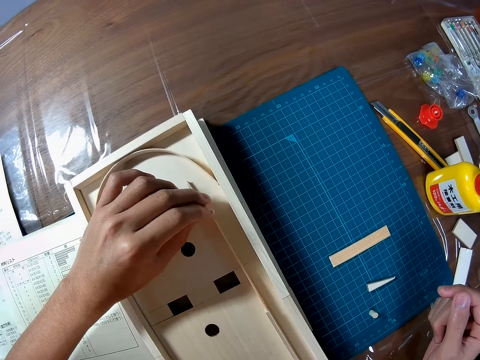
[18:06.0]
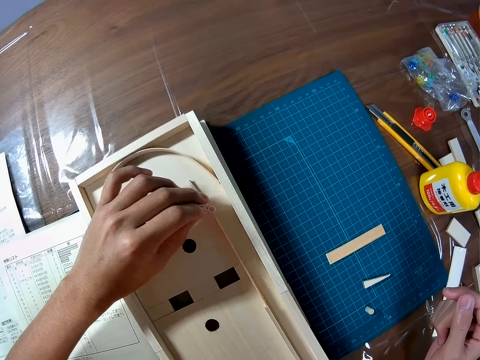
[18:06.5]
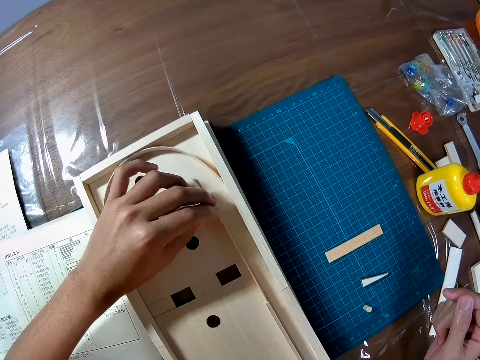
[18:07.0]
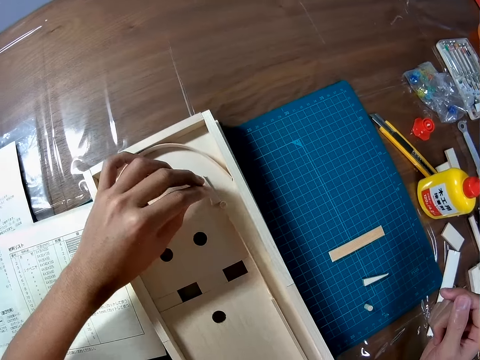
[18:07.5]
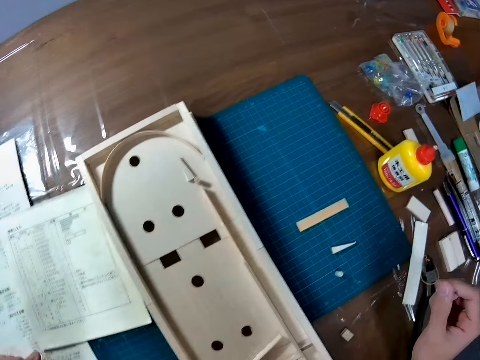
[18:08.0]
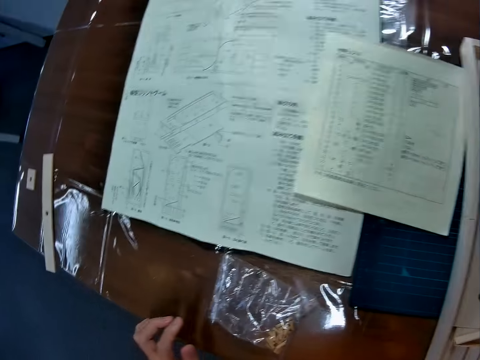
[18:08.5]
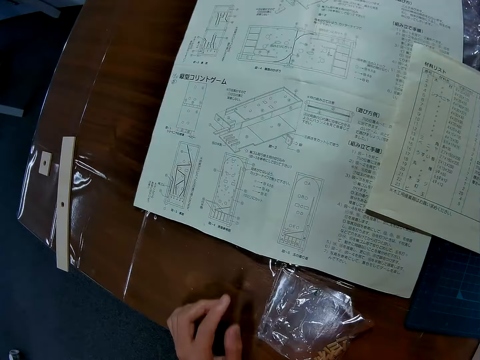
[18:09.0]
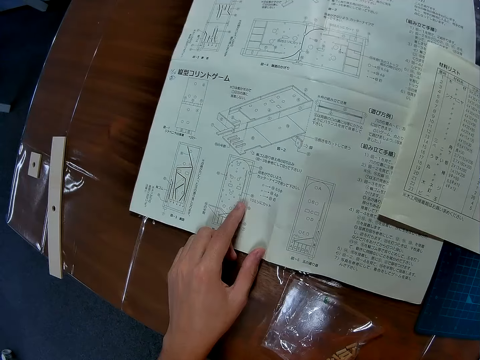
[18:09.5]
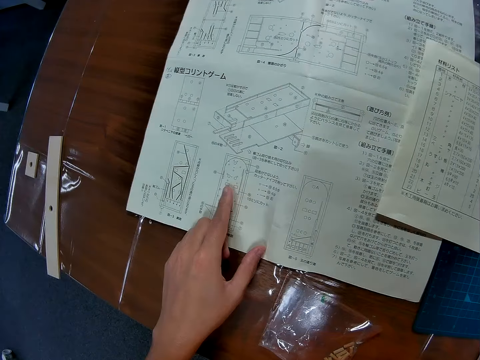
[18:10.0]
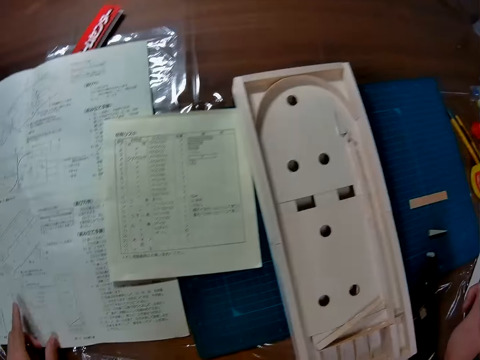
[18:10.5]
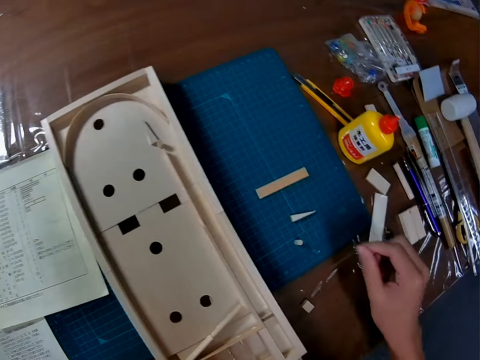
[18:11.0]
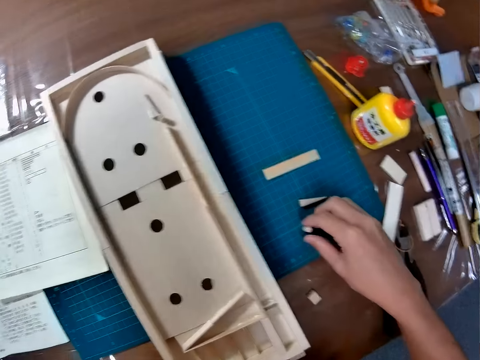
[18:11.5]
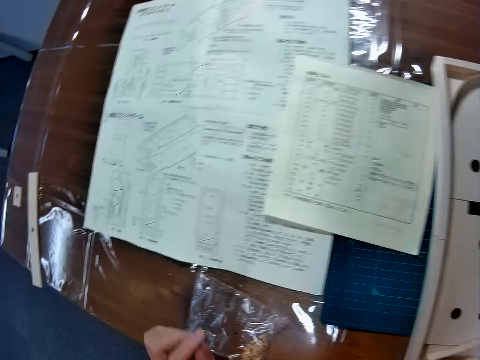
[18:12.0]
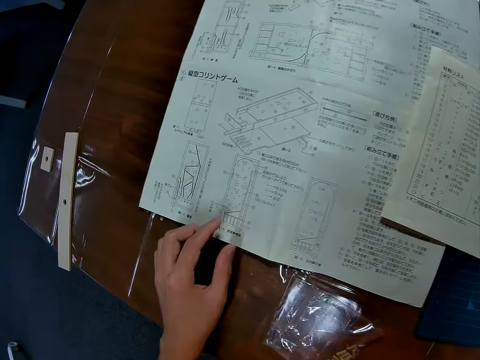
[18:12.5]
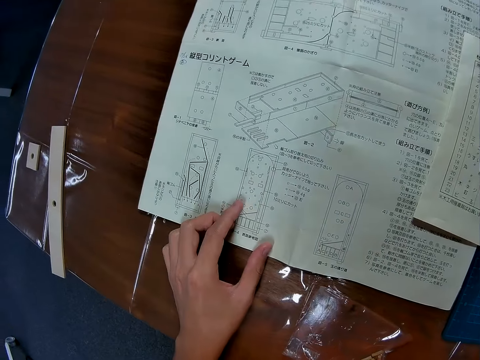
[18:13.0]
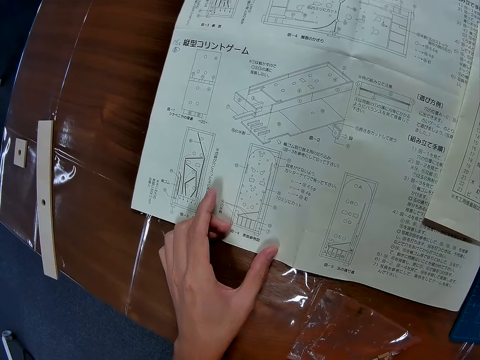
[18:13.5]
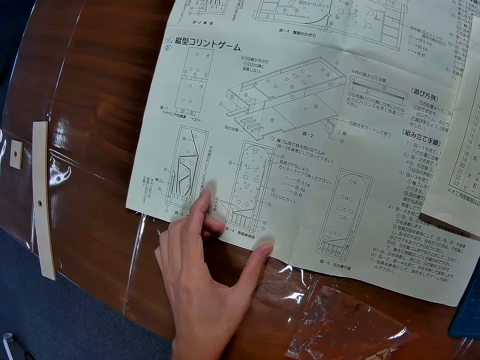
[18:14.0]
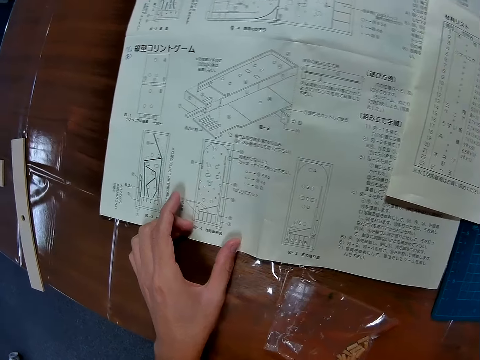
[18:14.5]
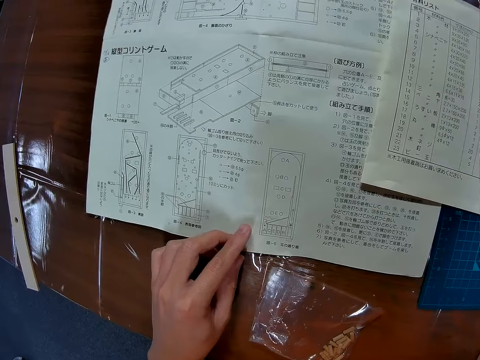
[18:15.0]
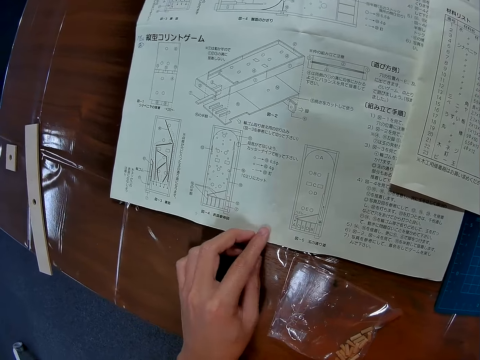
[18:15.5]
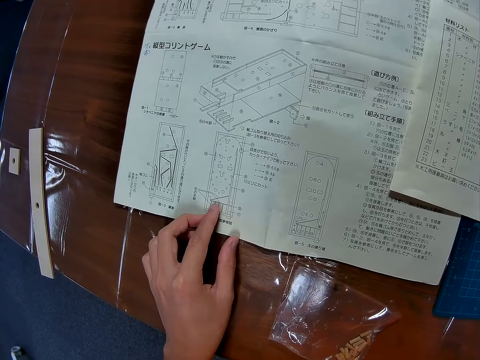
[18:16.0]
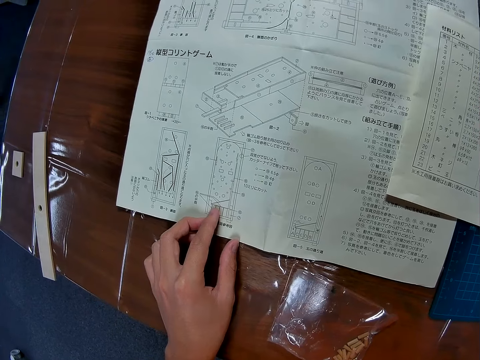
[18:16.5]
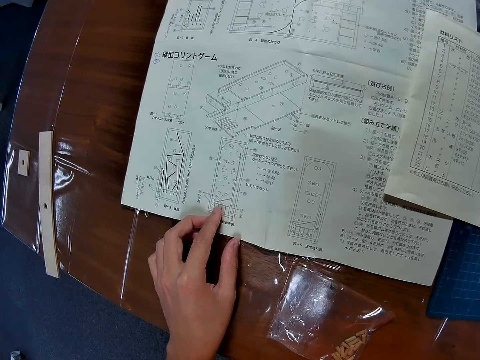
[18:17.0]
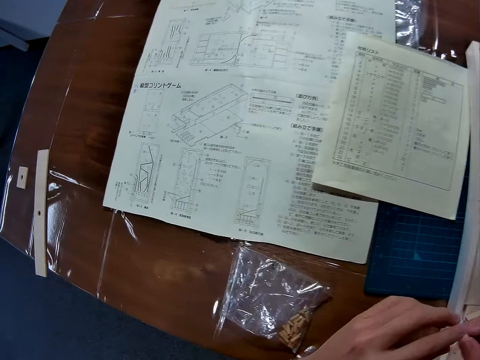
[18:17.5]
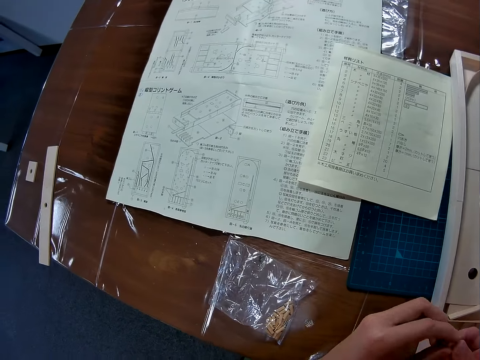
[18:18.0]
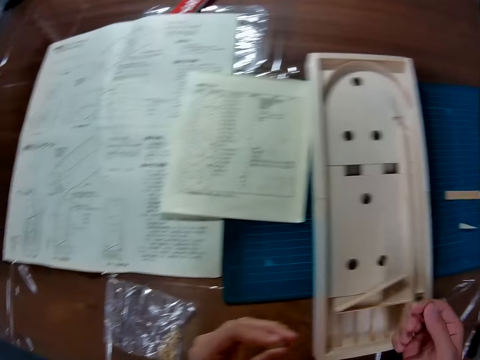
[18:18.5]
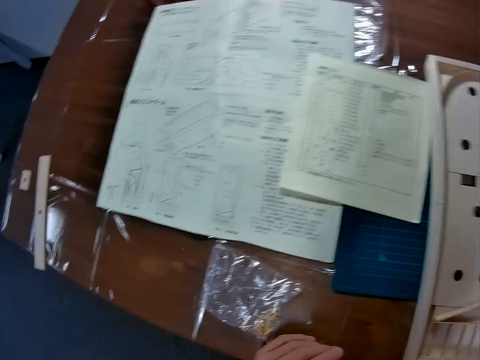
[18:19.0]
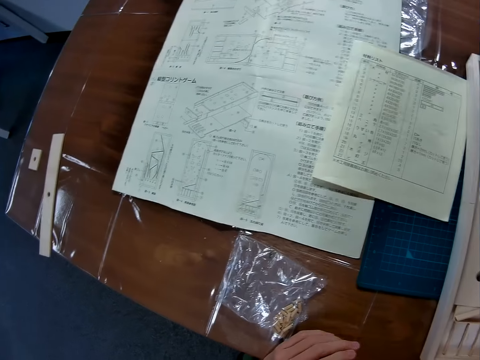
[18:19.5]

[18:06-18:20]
The camera wearer releases the model piece. They look towards the woodcraft construction kit manual. They hold the woodcraft construction kit manual with the left hand. They look towards the mat craft board. They pick another small wood piece from the table mat. They look towards the woodcraft construction kit manual. They hold the woodcraft construction kit manual with the left hand. They touch the instruction paper on the table. They exchange something to the other hand.

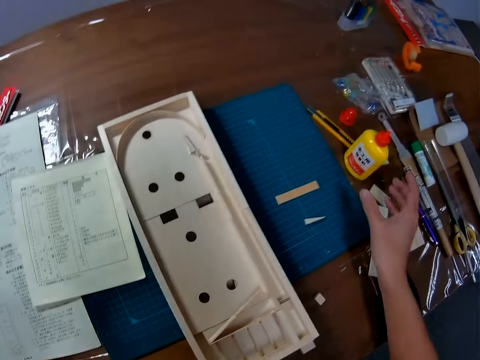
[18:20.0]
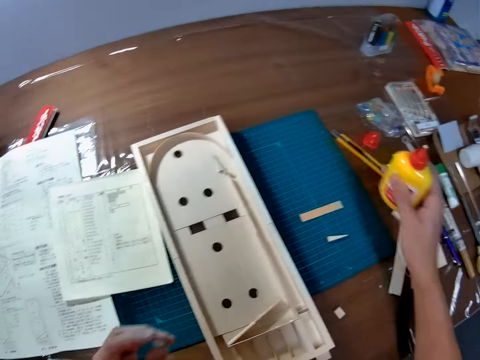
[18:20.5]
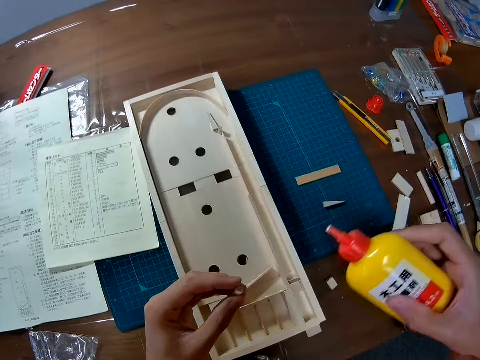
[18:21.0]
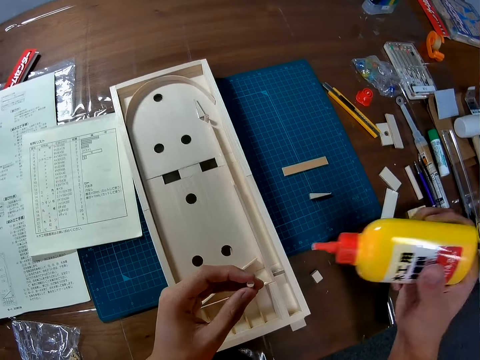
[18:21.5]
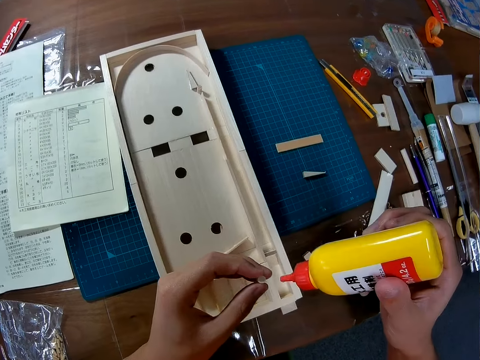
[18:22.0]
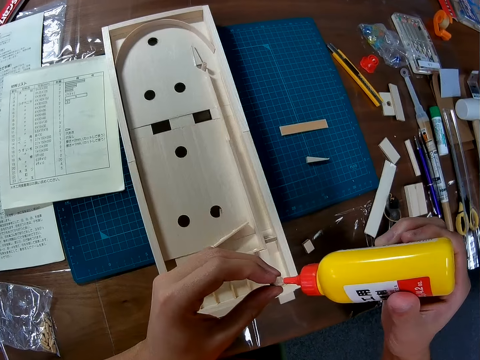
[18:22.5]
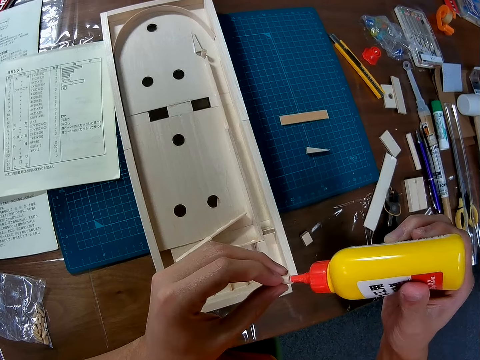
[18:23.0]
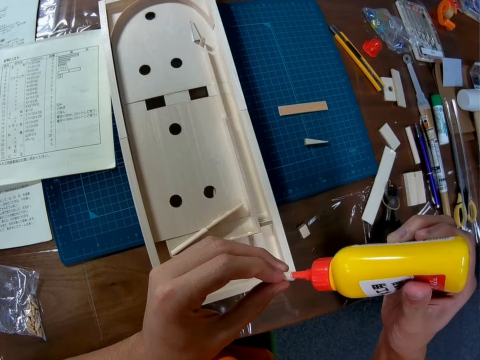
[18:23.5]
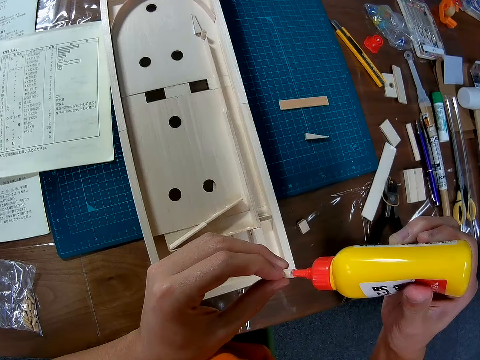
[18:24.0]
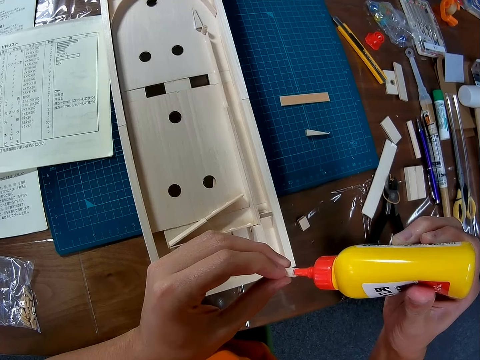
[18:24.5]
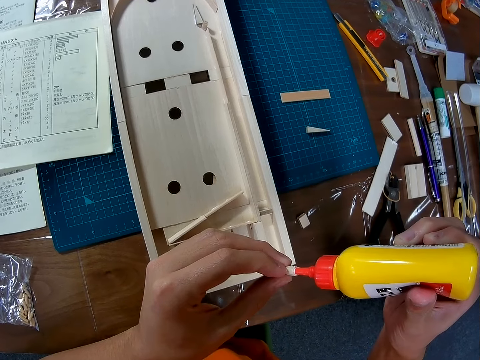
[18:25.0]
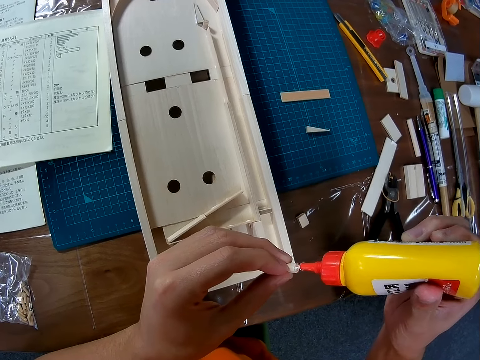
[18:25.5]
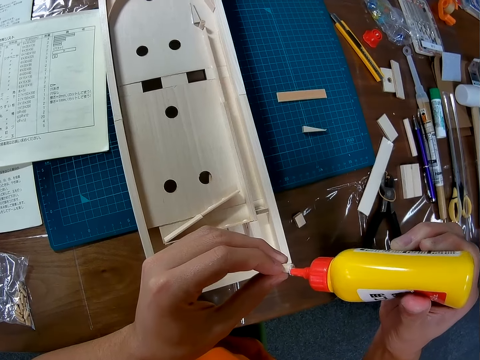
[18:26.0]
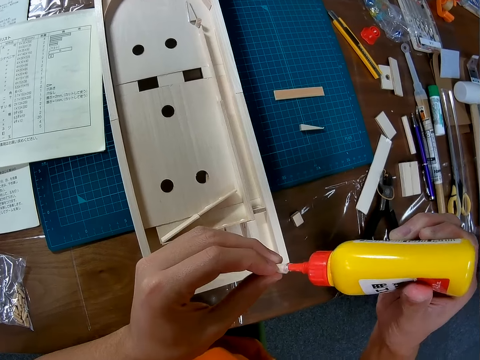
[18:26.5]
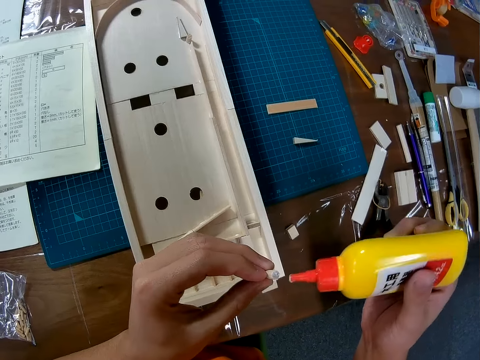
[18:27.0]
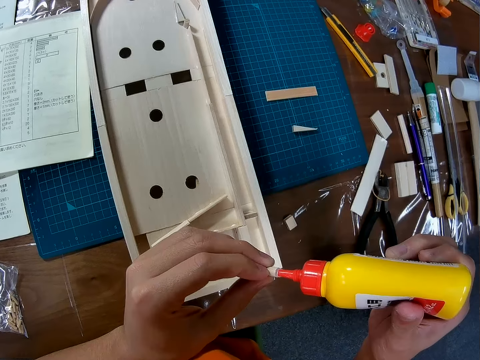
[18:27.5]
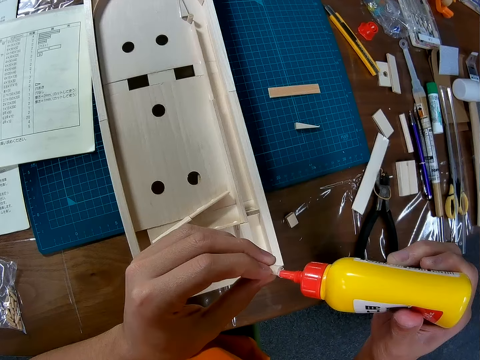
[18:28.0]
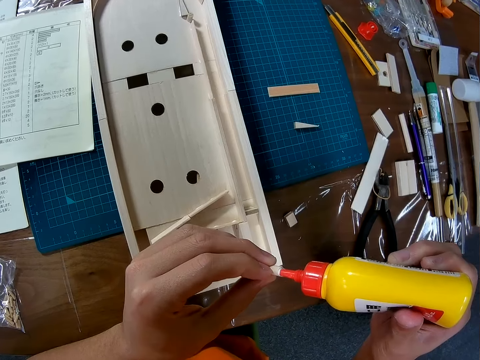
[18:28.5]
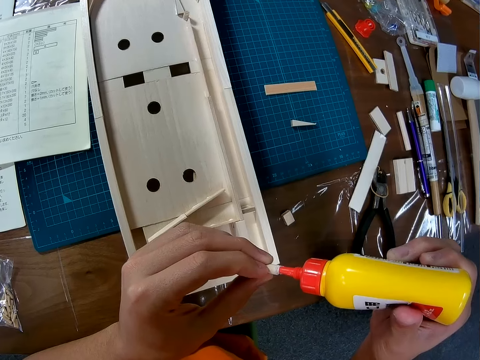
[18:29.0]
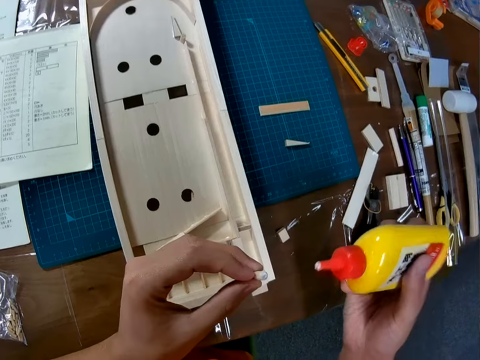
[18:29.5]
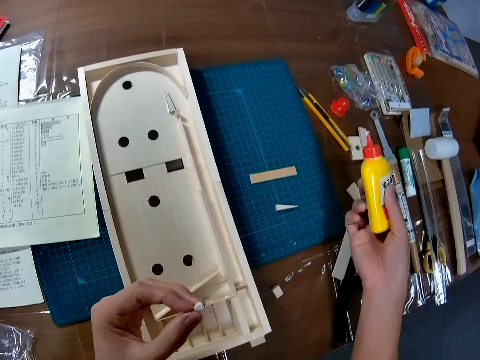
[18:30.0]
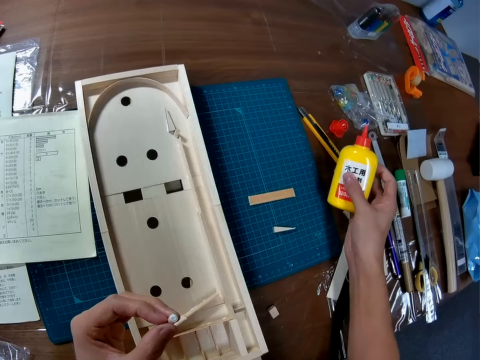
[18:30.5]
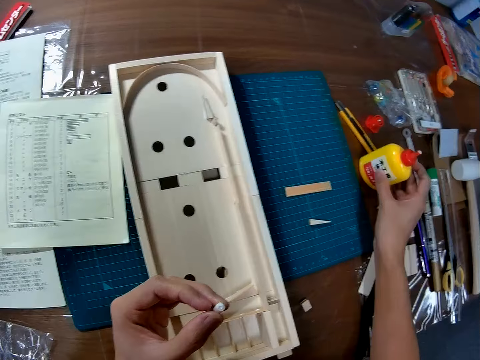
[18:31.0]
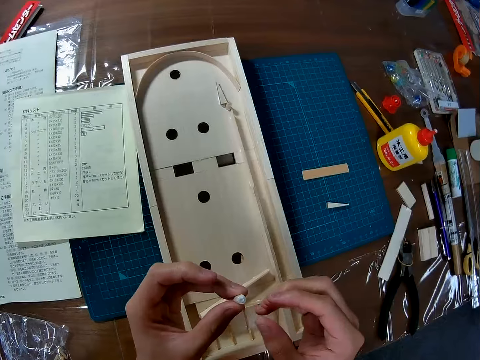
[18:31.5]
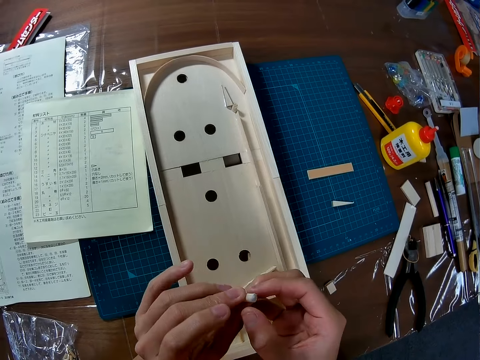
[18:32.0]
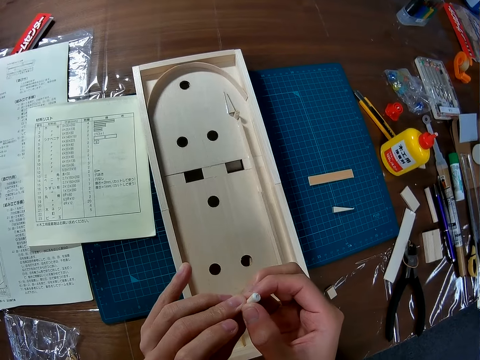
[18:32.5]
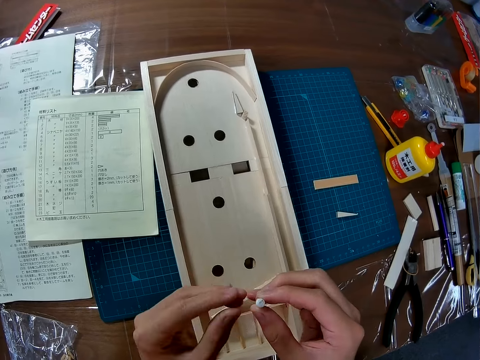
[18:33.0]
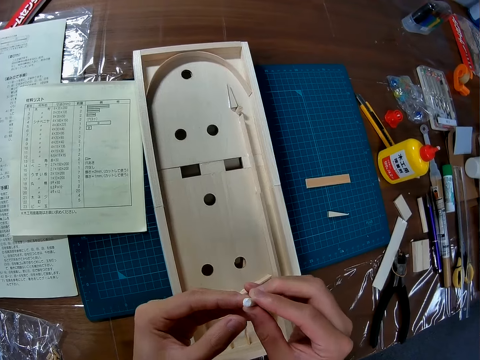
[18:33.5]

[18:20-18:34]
The camera wearer picks up a glue bottle from the table. They put glue on the piece of wood. They put the glue on the table. They exchange something to the other hand.
